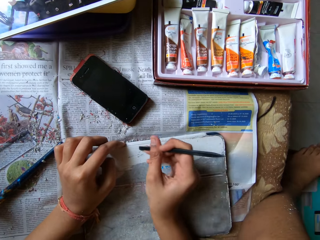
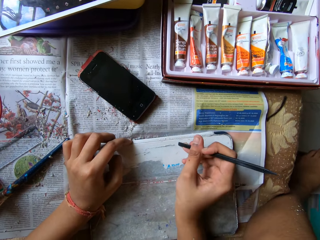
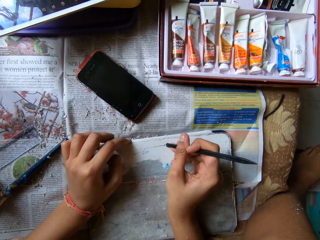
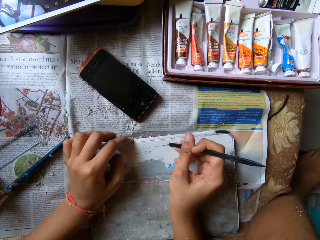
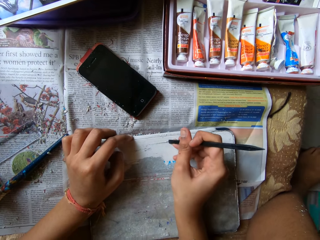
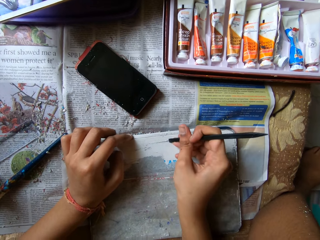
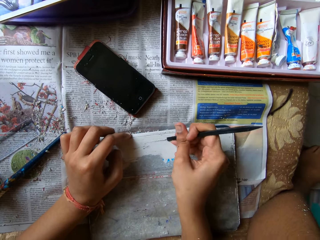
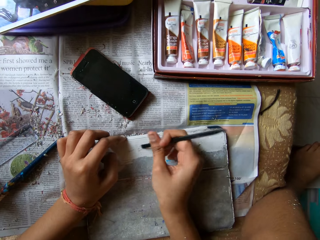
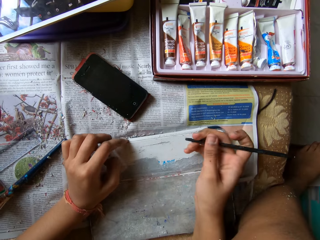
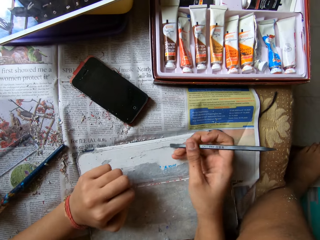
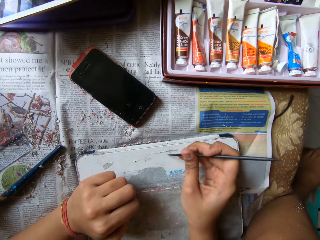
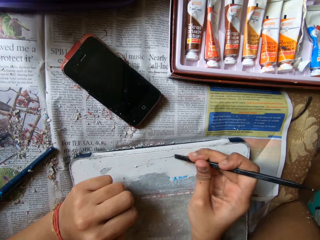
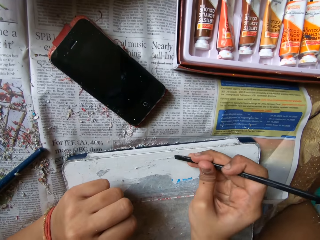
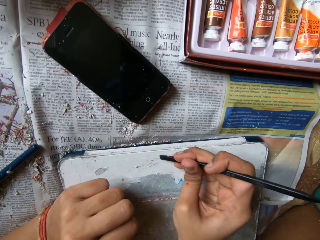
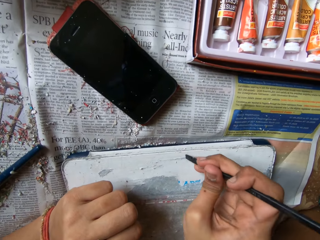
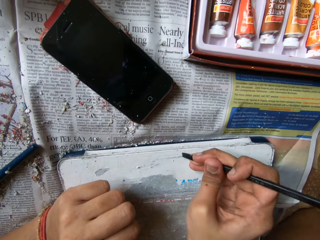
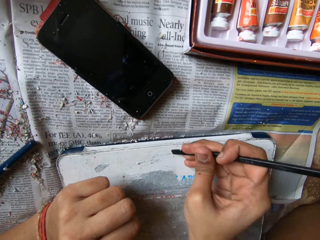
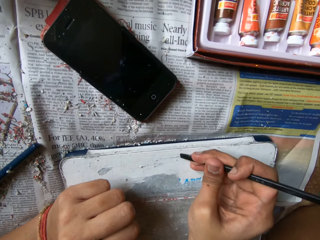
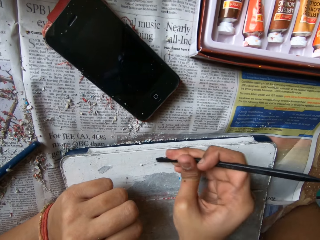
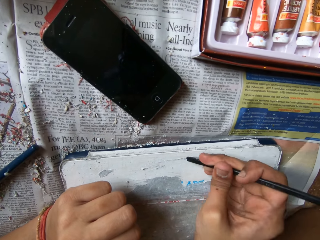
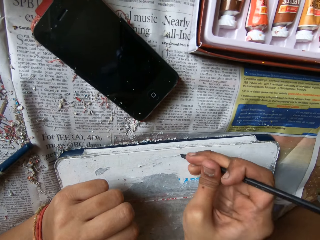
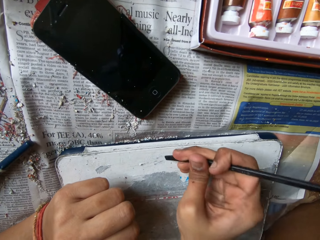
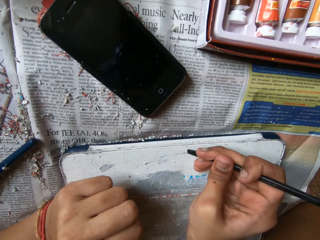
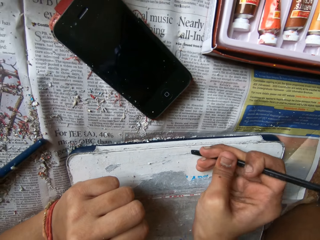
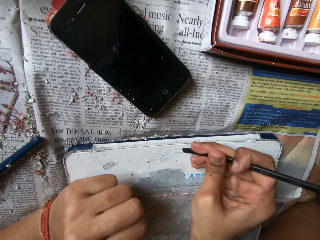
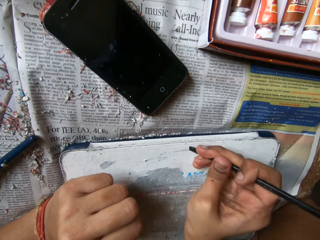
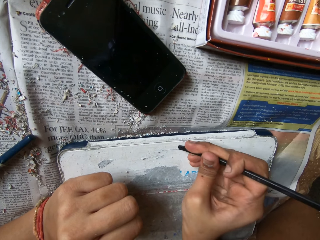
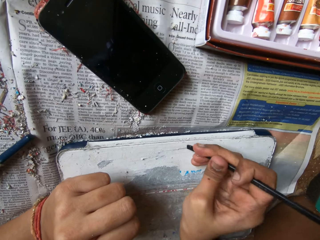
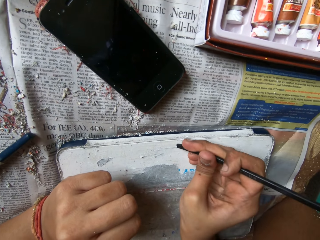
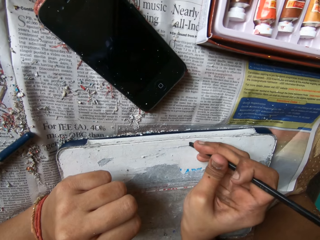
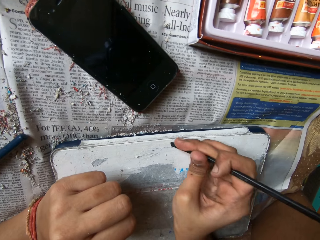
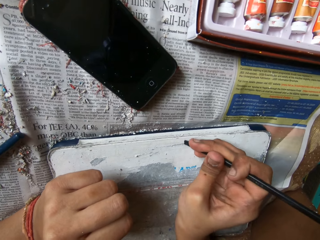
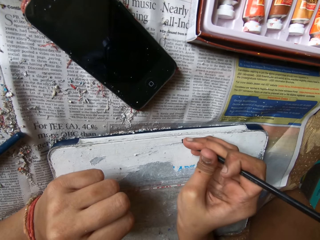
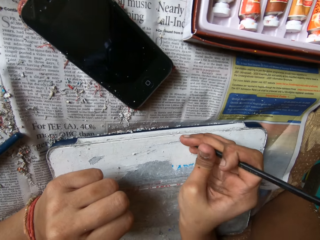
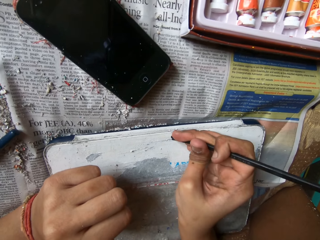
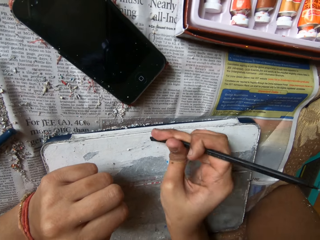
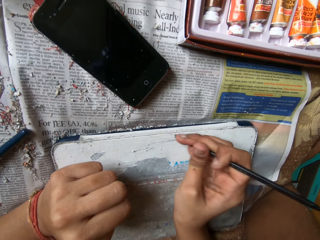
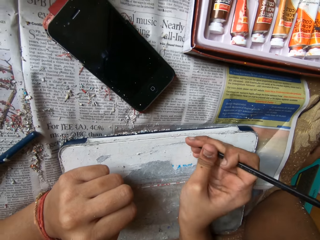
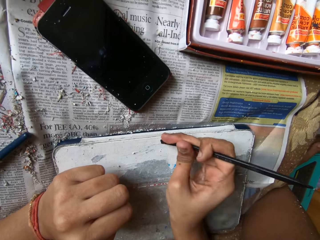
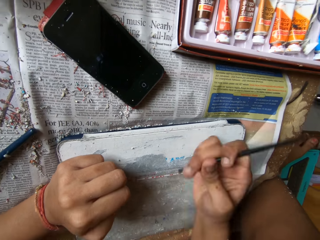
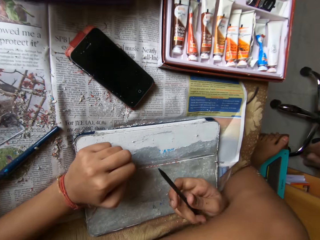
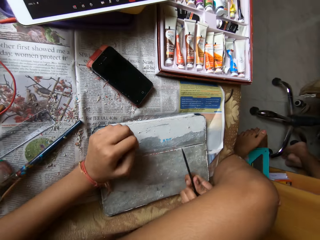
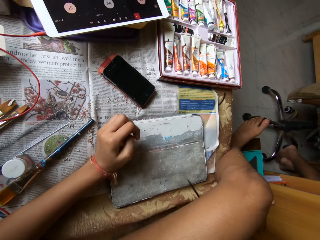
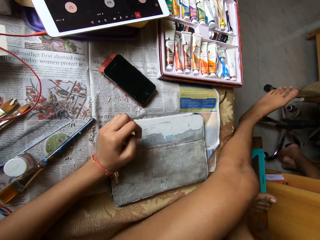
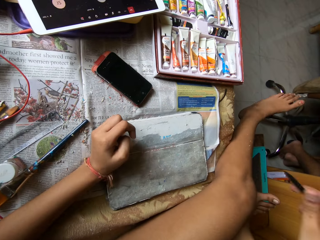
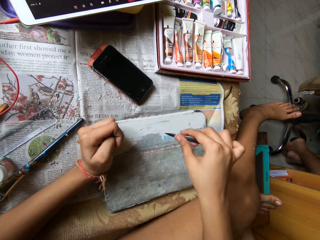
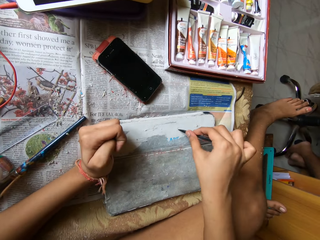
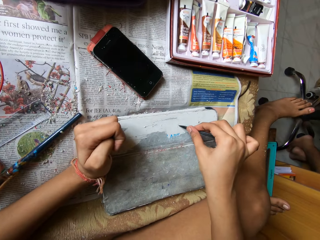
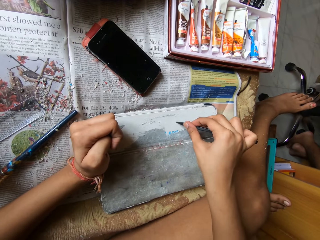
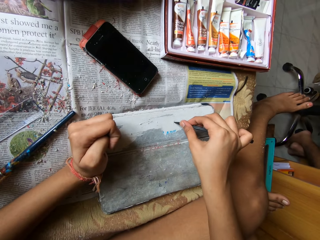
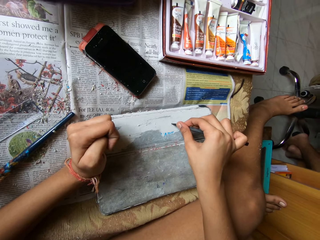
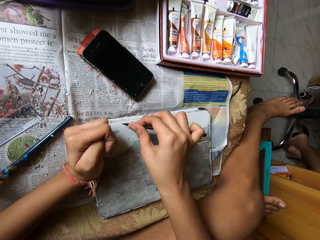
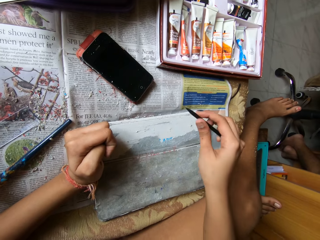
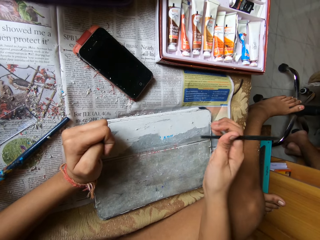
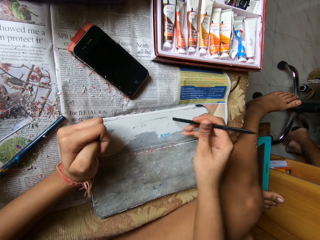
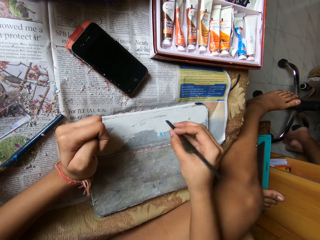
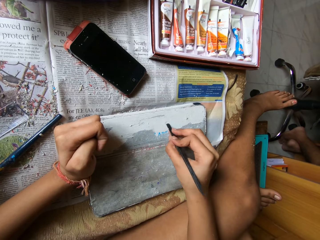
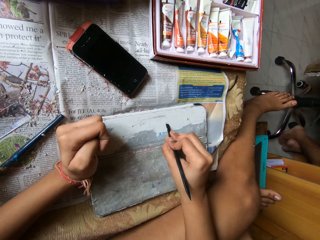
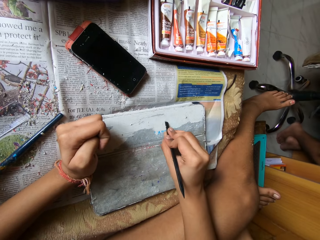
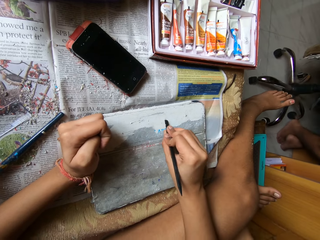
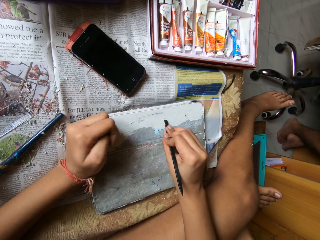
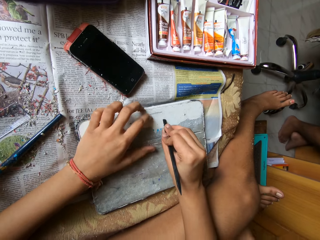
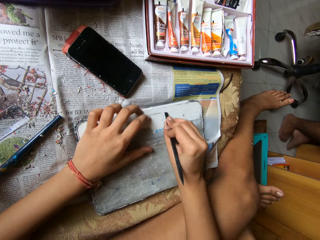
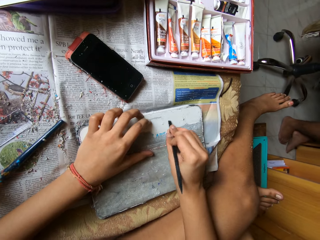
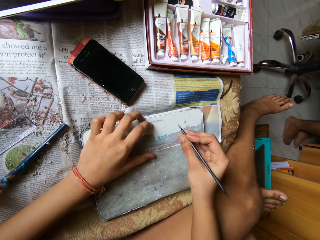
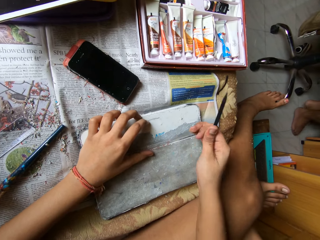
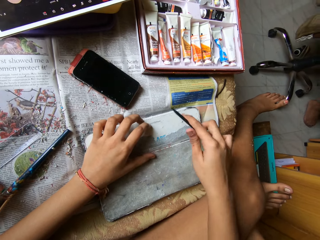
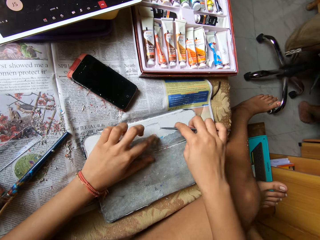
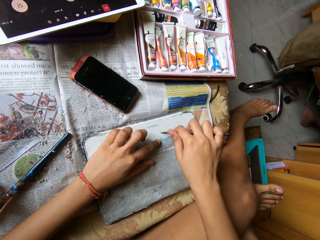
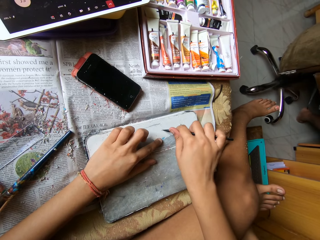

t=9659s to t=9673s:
The camera wearer passes the hand over the leg. They scrub the board with a pen.

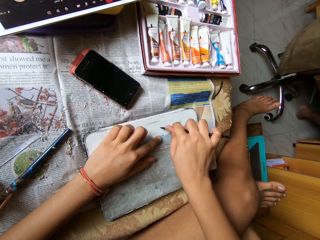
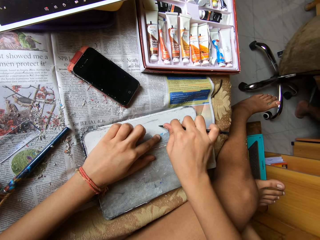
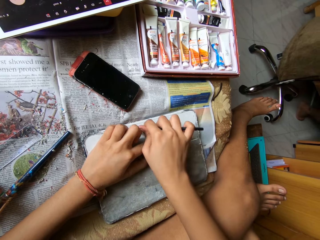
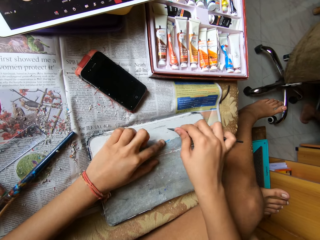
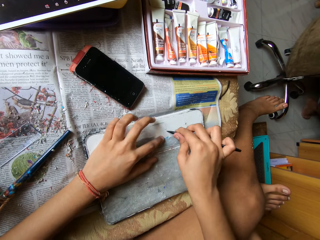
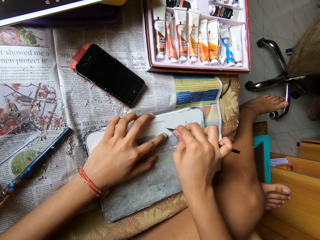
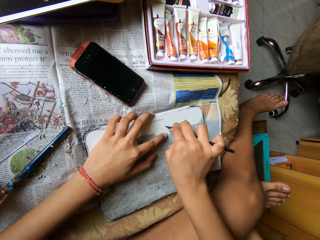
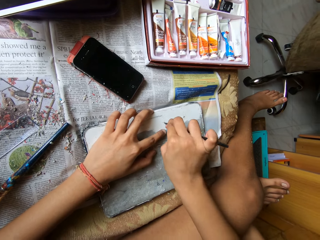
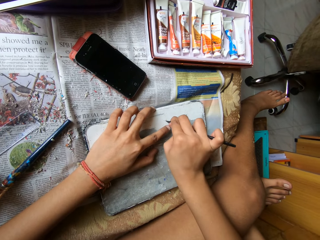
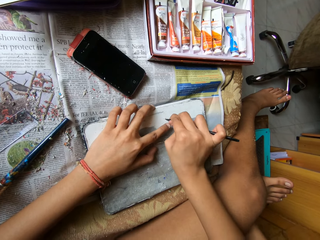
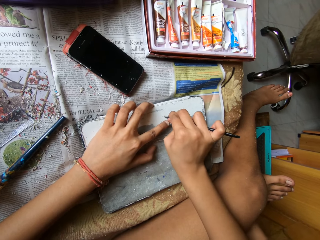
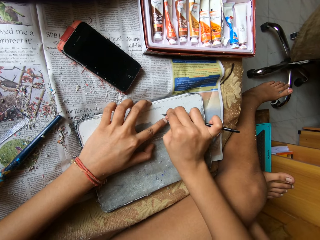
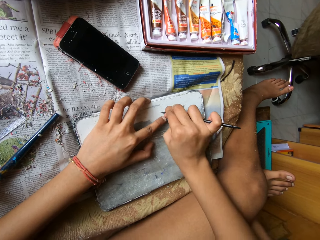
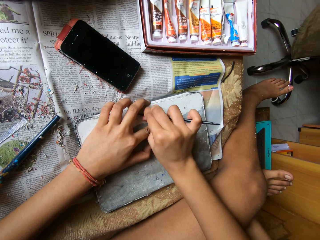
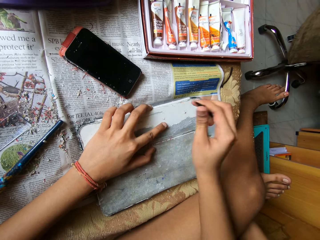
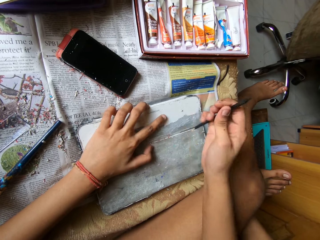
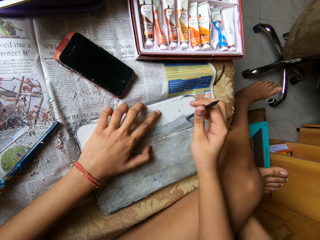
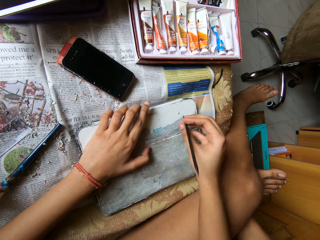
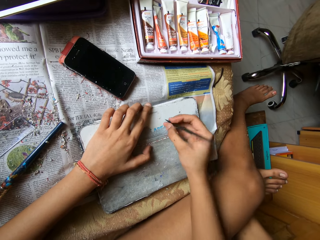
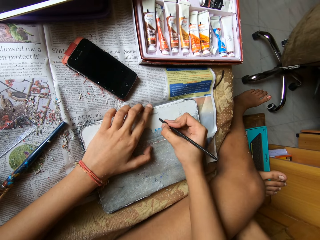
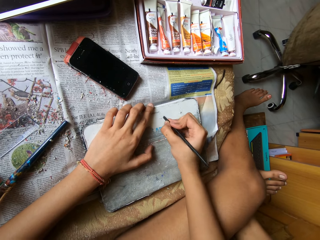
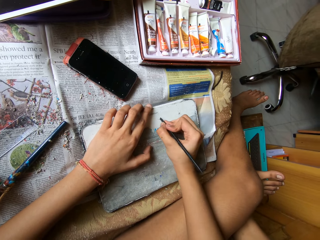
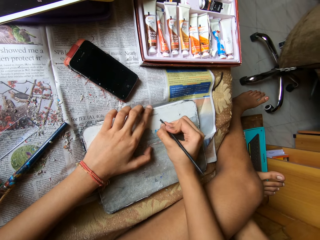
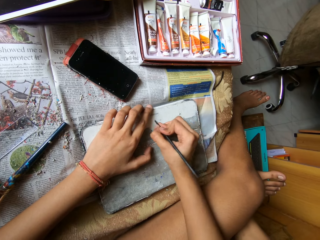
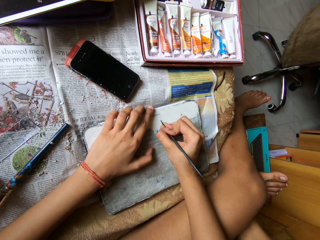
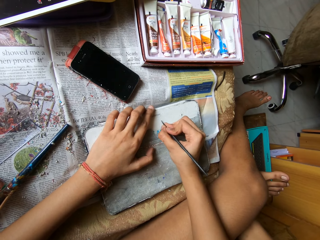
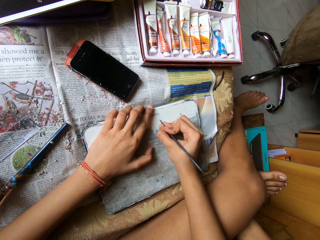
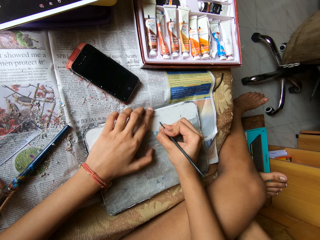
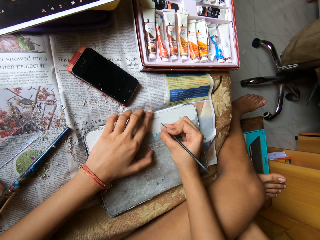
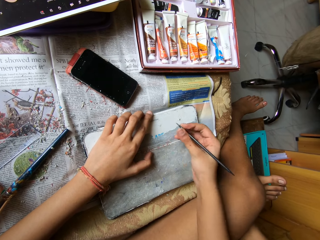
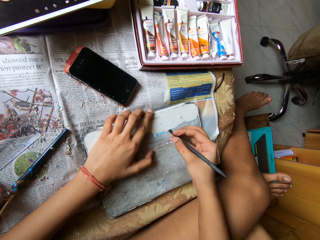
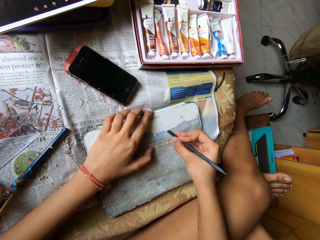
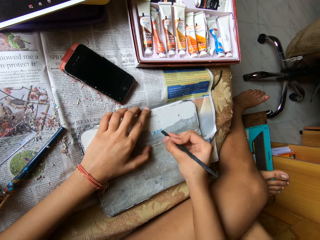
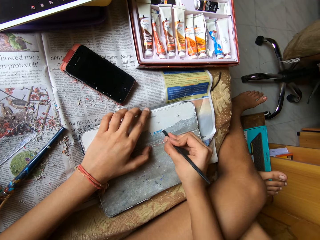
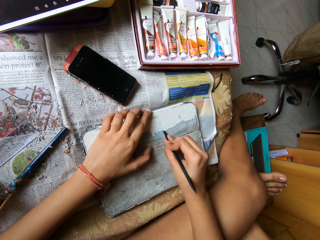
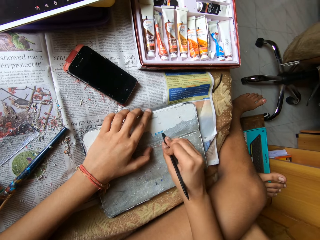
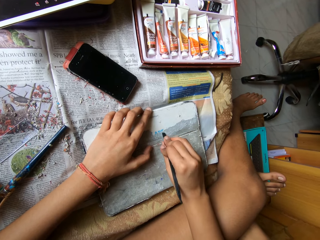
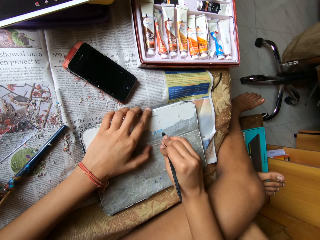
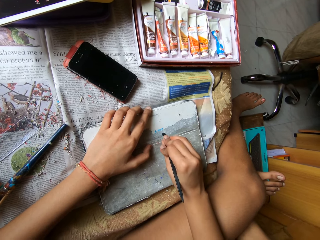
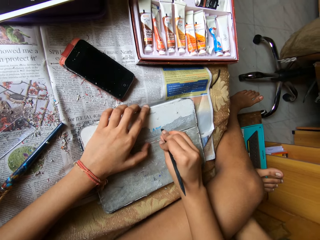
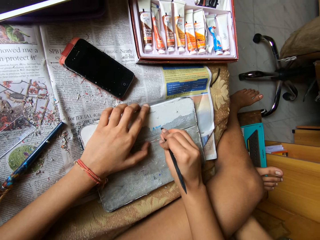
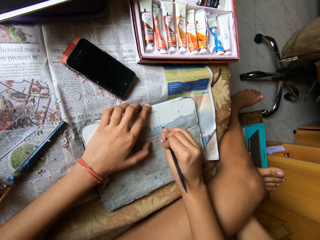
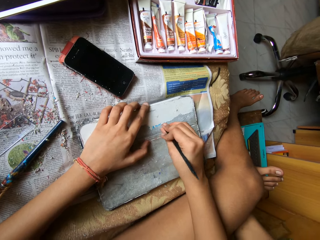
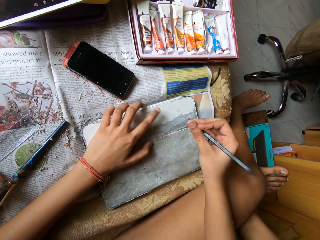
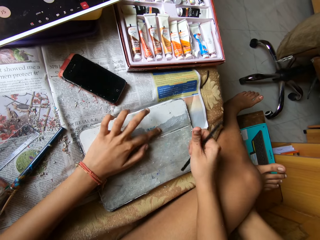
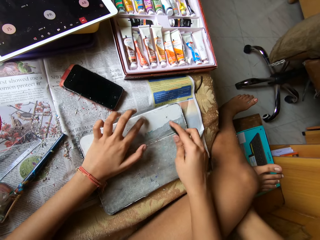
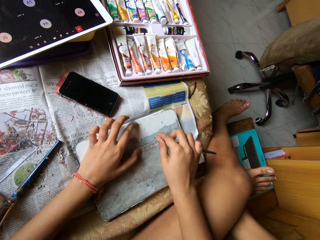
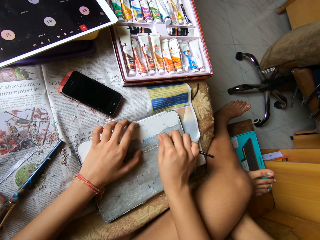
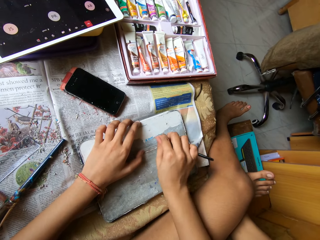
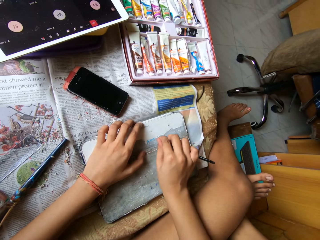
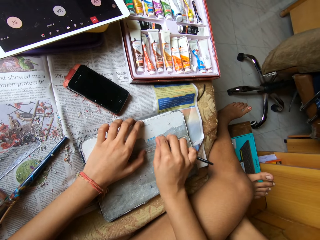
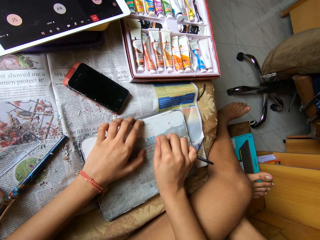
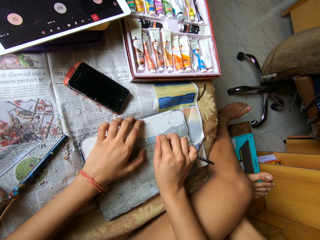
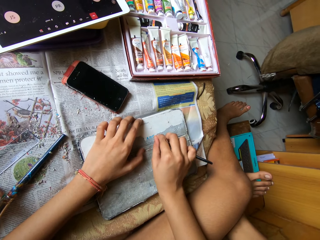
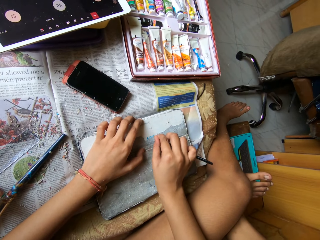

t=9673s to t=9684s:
The camera wearer wipes the phone tab pouch on the bed with her left hand. She scrapes the phone tab pouch with the scraper pen in her right hand.
